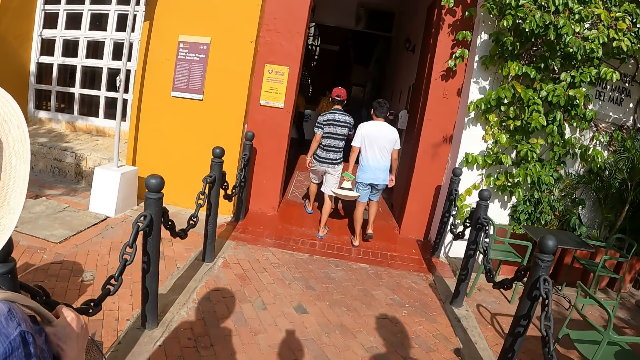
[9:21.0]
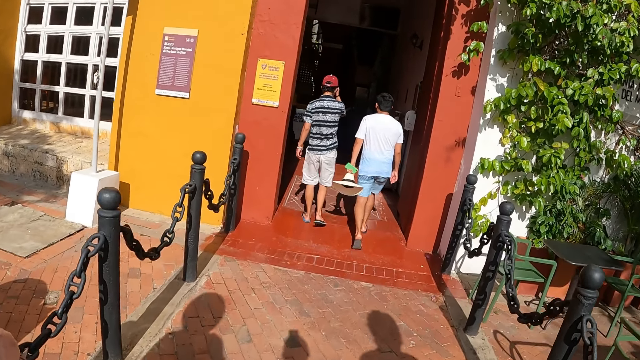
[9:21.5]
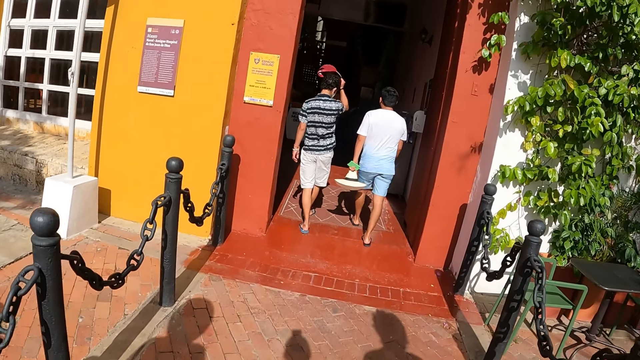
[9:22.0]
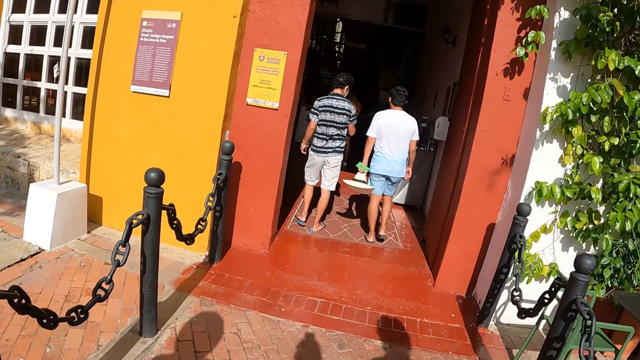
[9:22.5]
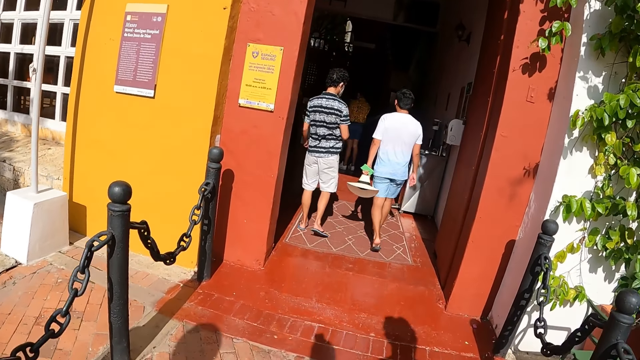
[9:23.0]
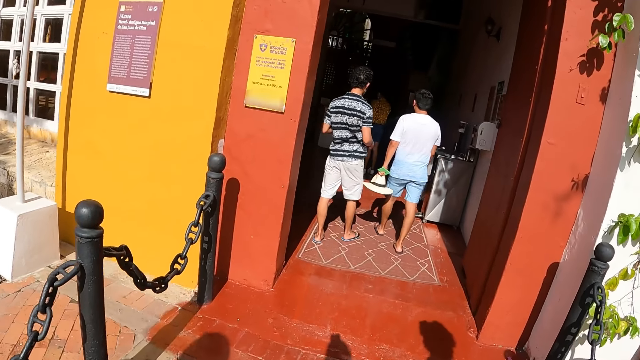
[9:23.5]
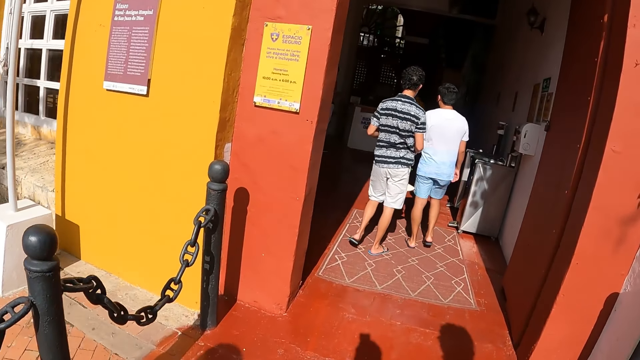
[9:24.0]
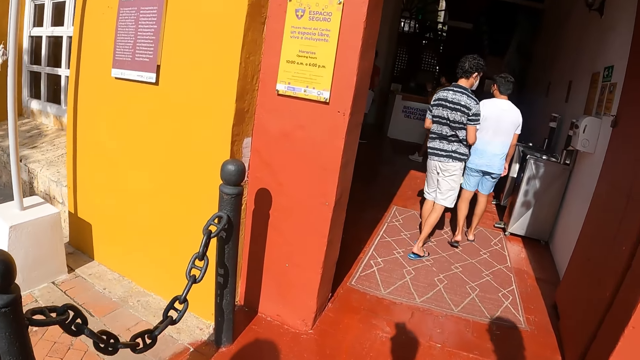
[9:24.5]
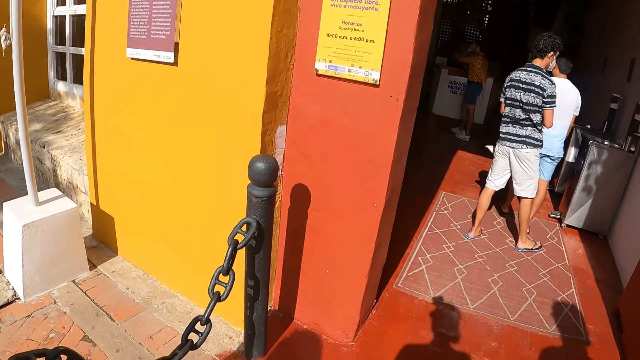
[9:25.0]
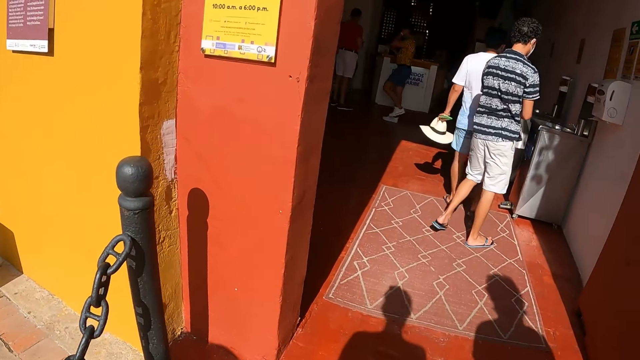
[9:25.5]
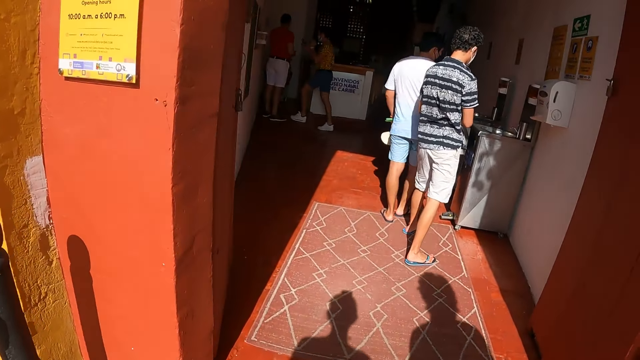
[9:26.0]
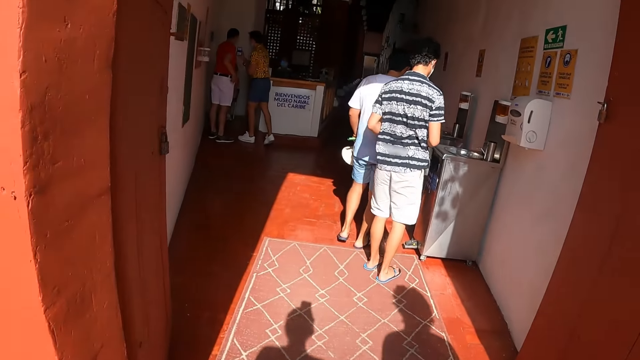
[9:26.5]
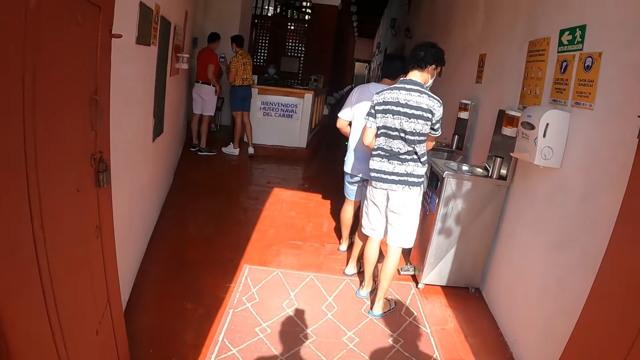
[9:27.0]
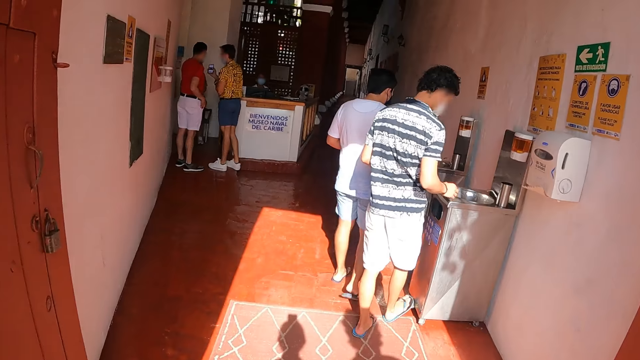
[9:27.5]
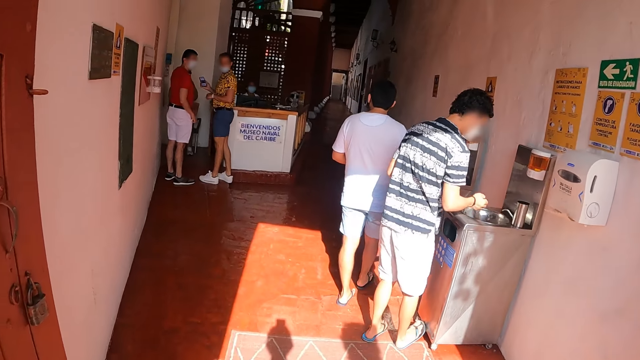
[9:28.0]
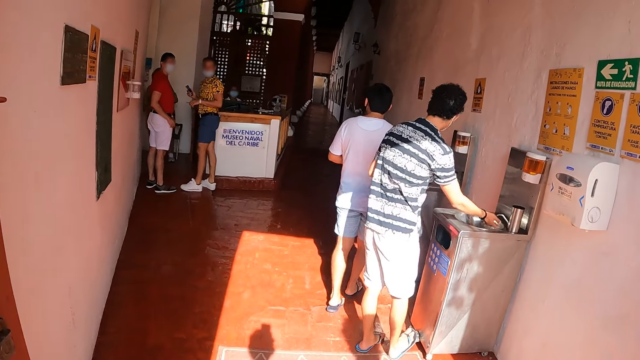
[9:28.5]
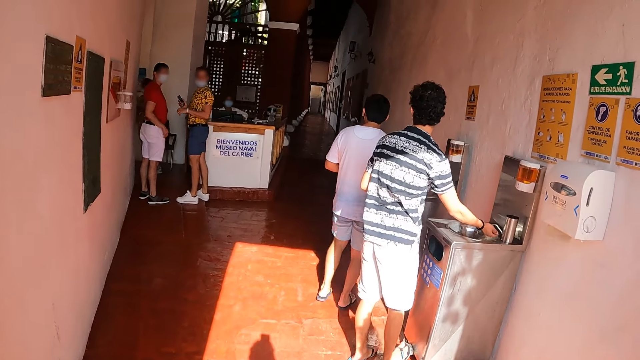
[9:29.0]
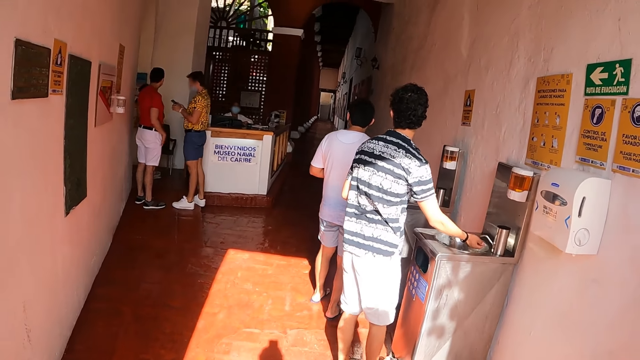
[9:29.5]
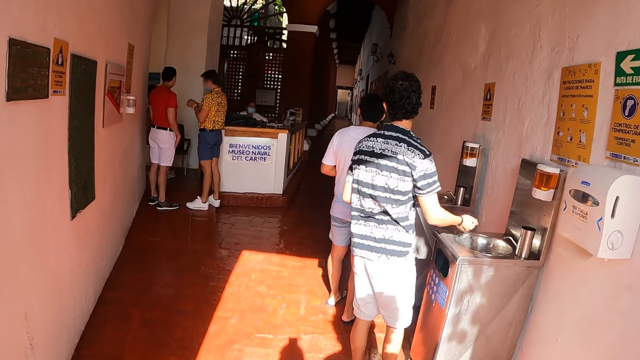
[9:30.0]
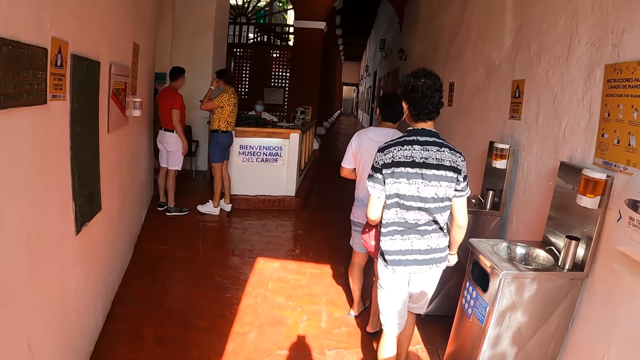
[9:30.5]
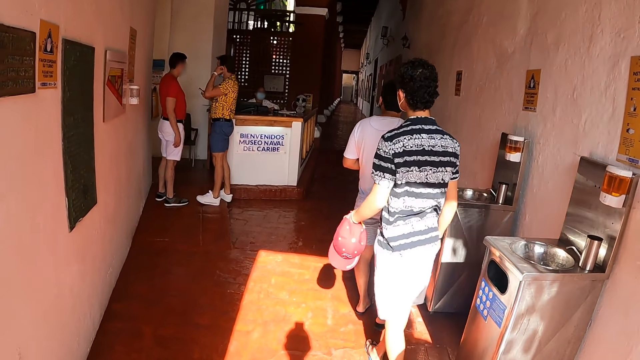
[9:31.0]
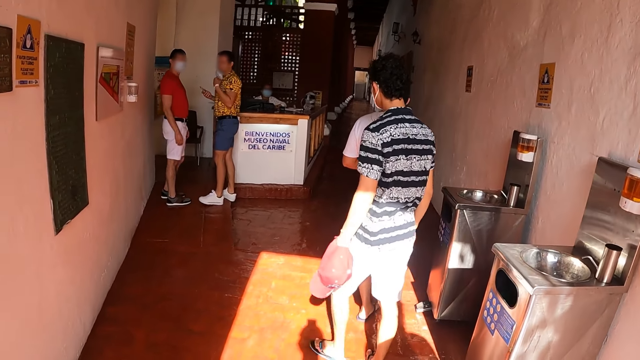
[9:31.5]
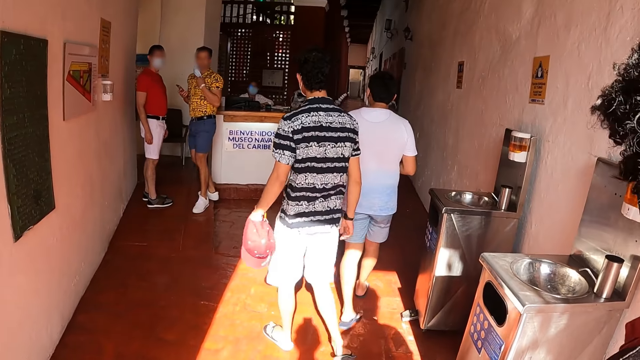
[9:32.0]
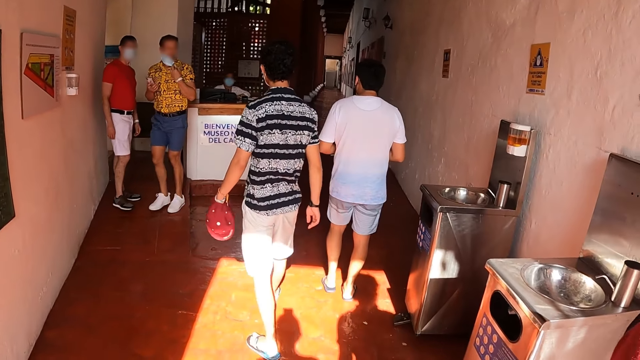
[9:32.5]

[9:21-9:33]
The camera wearer enters a building.

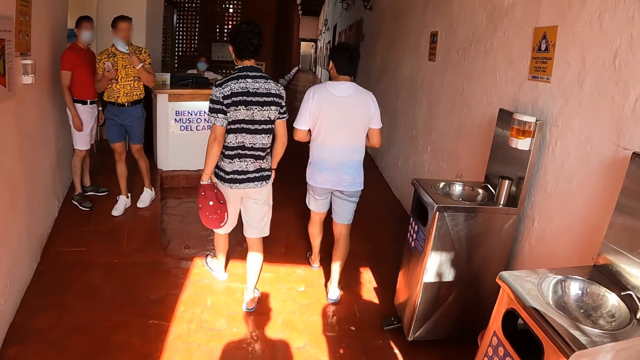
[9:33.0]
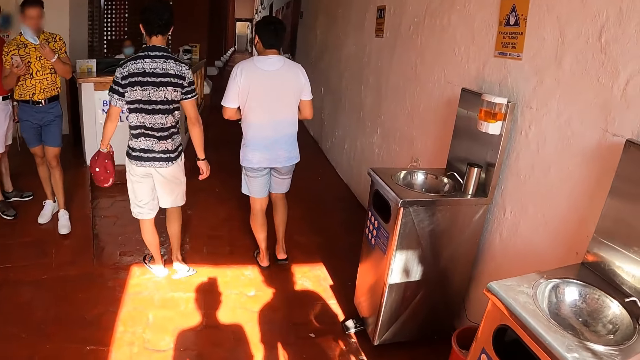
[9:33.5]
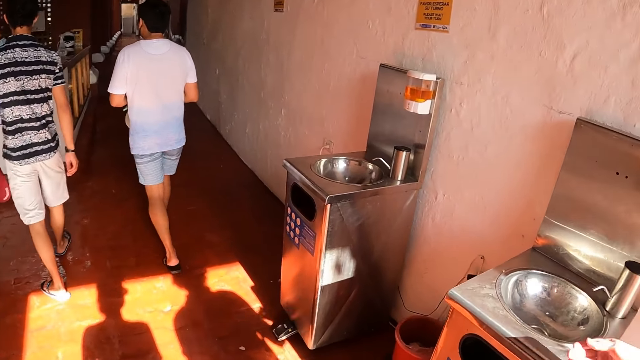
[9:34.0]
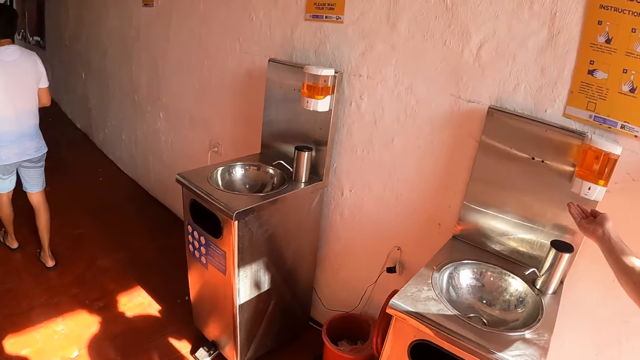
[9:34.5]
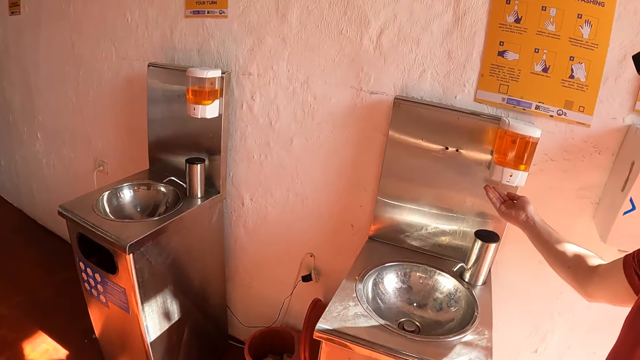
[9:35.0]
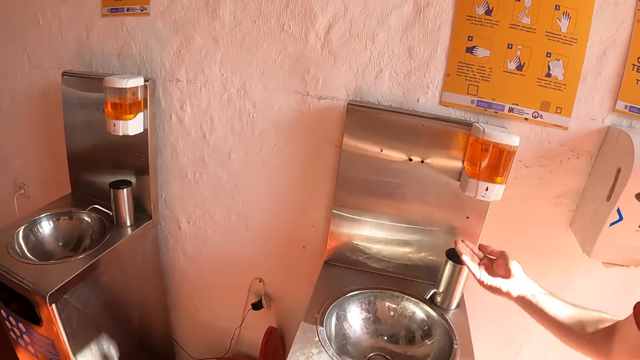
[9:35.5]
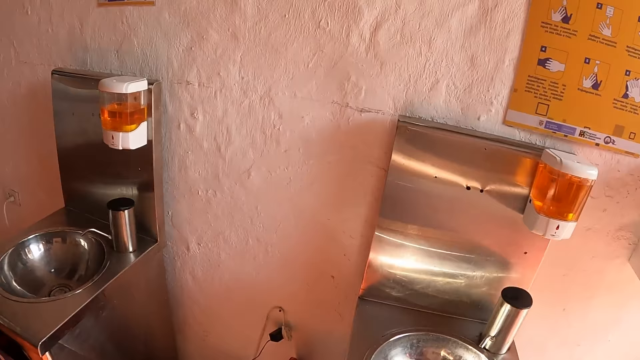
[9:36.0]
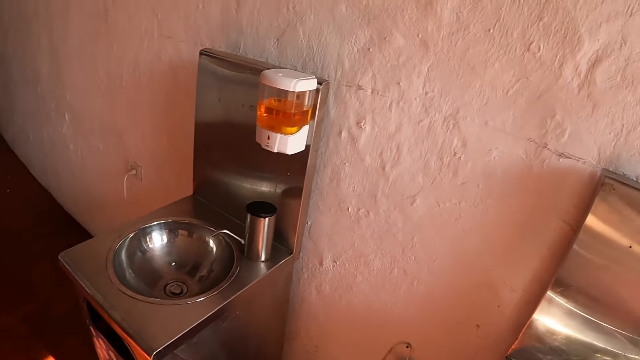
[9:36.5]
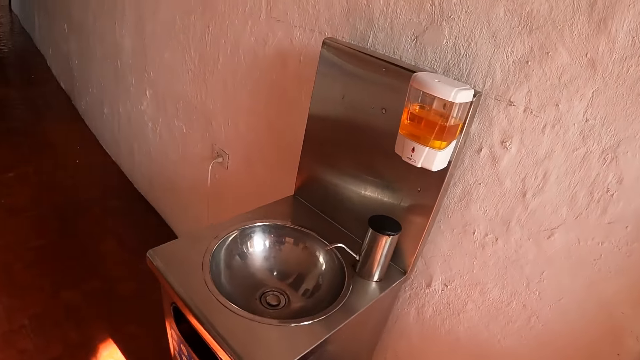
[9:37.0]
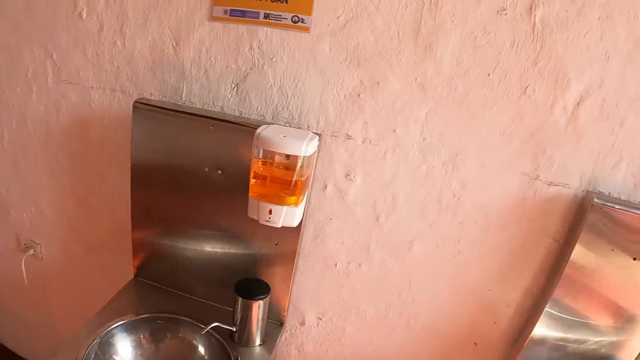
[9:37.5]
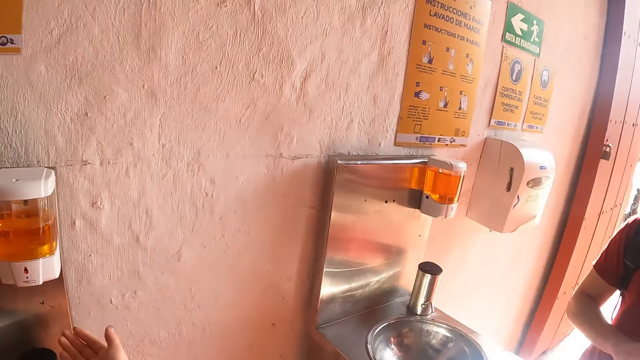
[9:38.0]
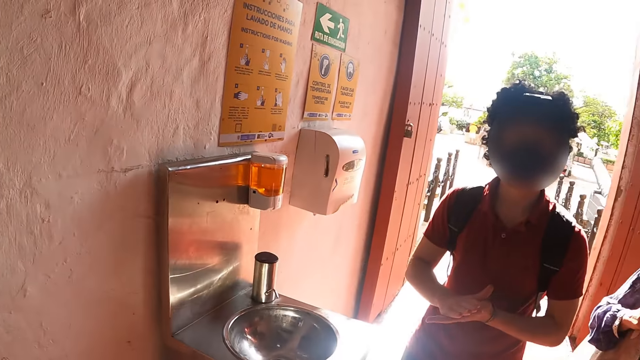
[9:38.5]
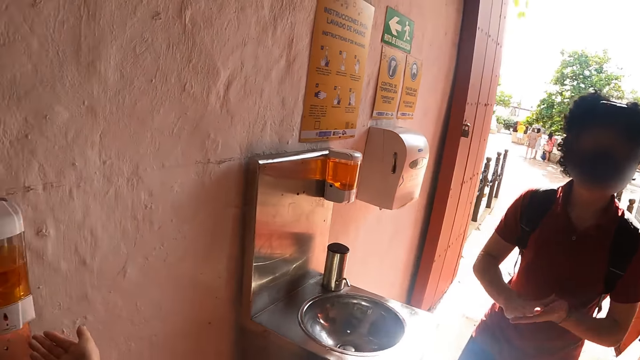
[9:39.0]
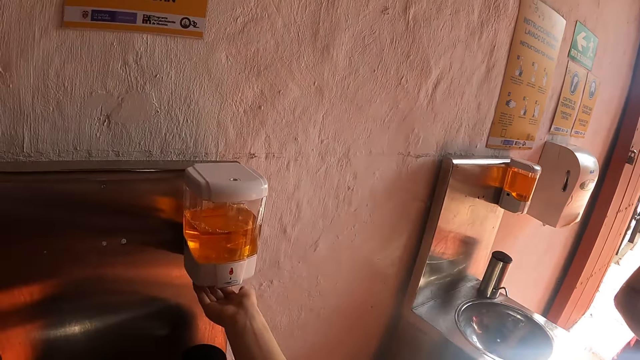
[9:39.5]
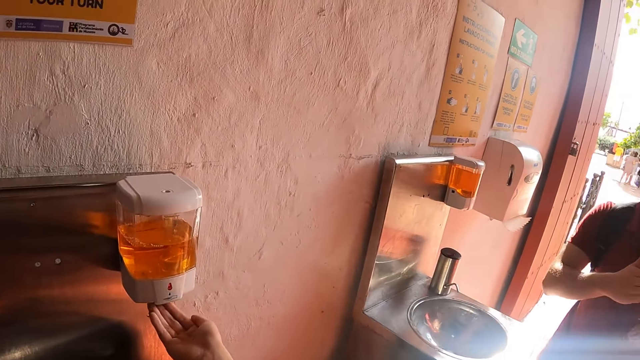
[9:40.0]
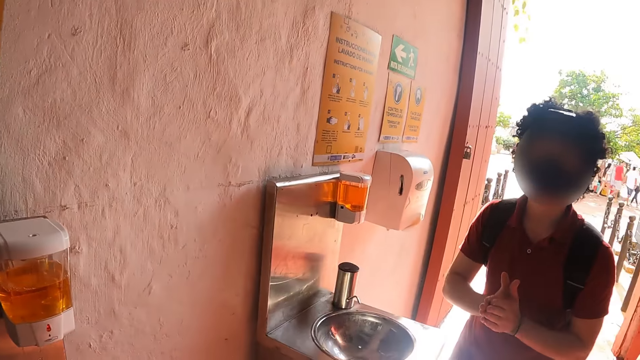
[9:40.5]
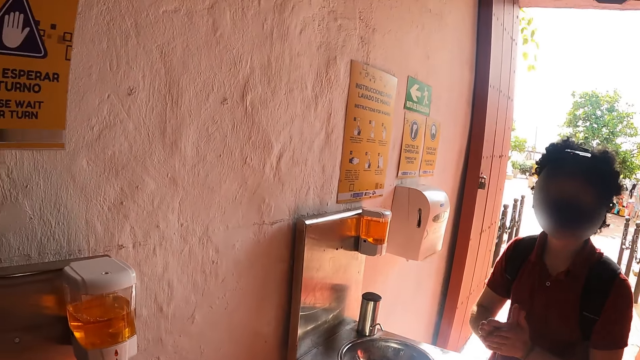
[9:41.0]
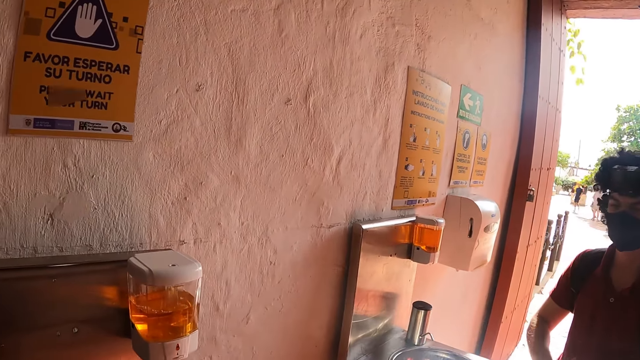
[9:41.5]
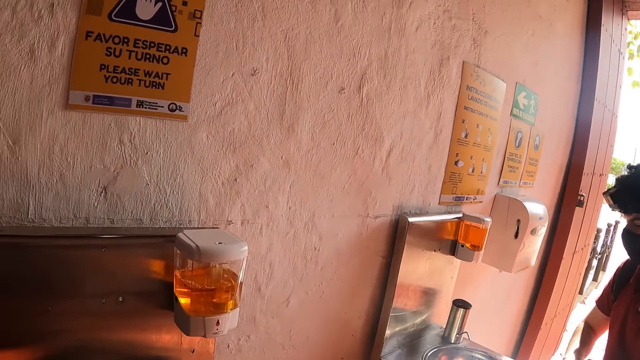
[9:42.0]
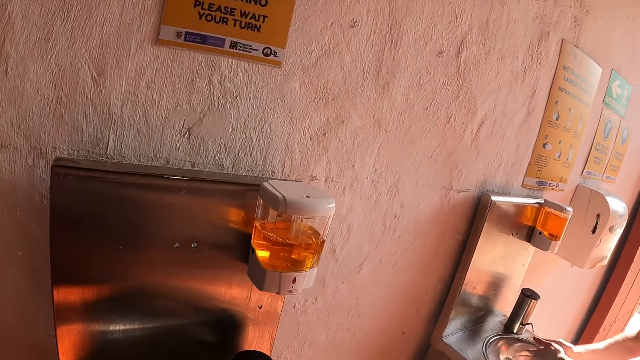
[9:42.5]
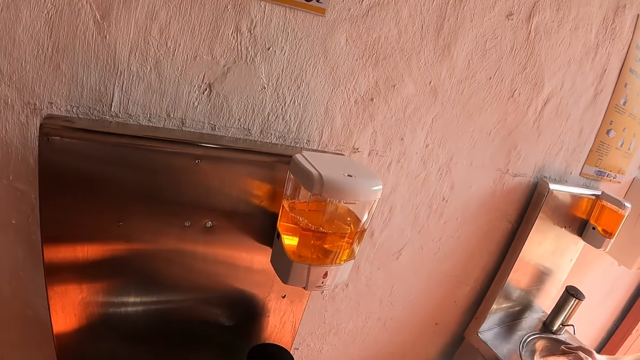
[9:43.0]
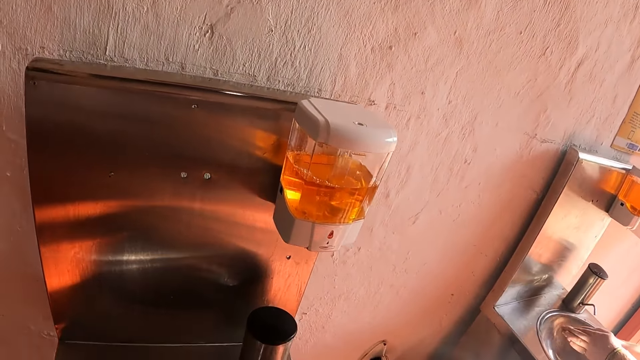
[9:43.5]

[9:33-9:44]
The camera wearer puts a hand for soap from a soap dispenser. They press the hand press soap dispenser. They put a hand for soap from the soap dispenser again.
